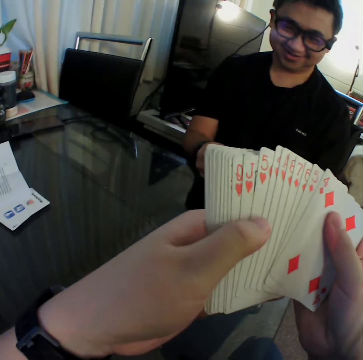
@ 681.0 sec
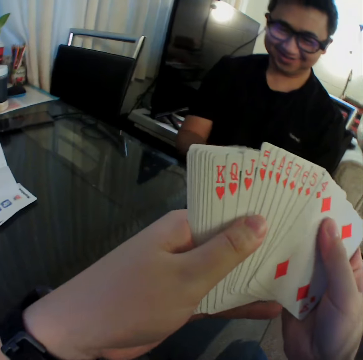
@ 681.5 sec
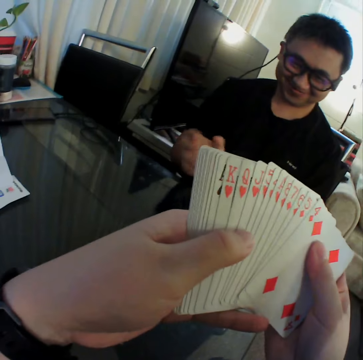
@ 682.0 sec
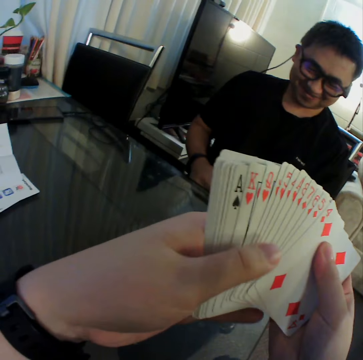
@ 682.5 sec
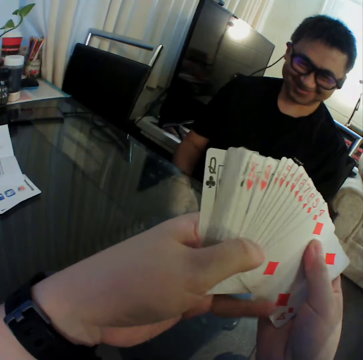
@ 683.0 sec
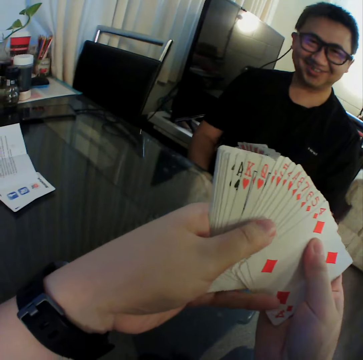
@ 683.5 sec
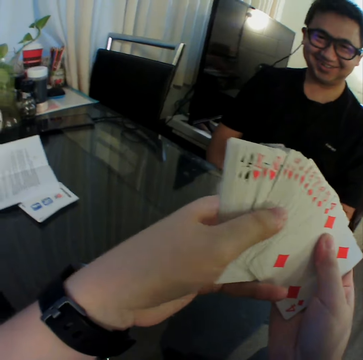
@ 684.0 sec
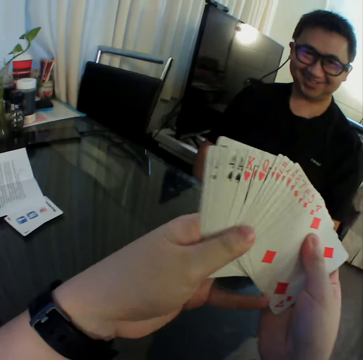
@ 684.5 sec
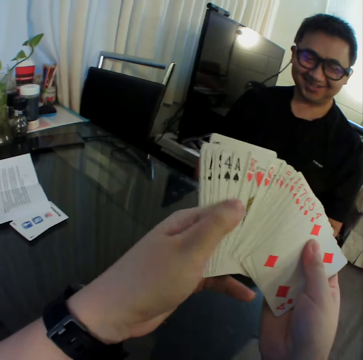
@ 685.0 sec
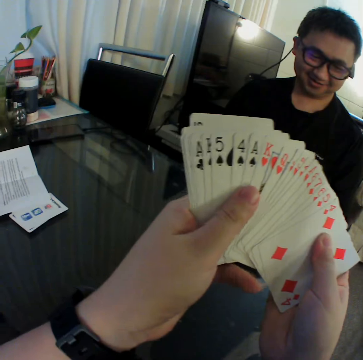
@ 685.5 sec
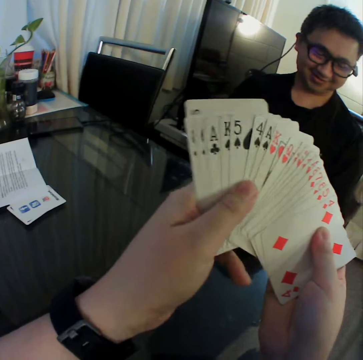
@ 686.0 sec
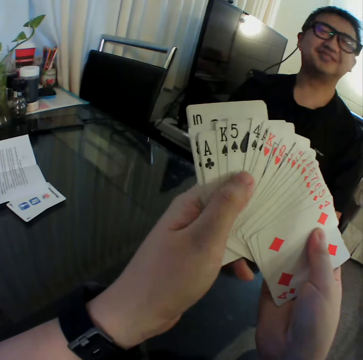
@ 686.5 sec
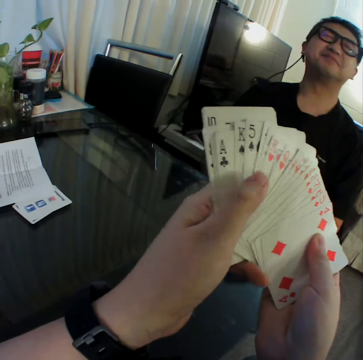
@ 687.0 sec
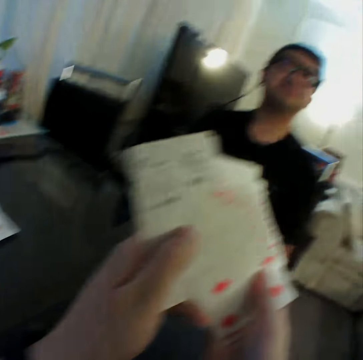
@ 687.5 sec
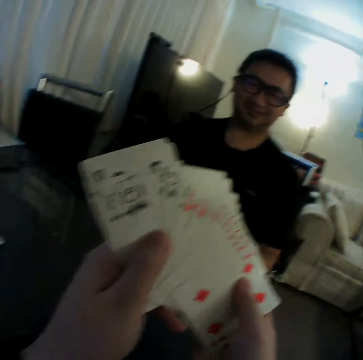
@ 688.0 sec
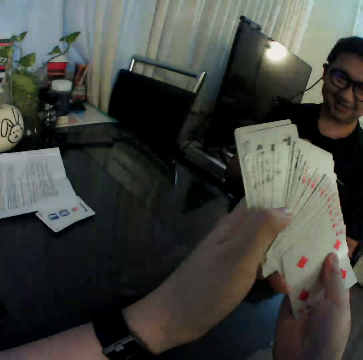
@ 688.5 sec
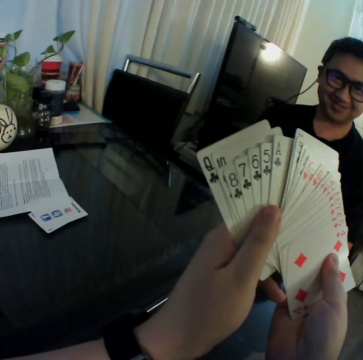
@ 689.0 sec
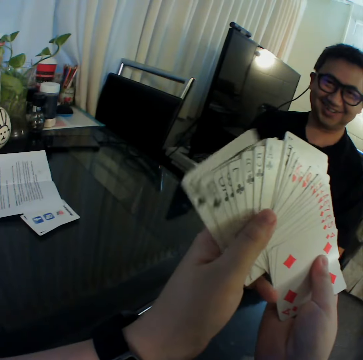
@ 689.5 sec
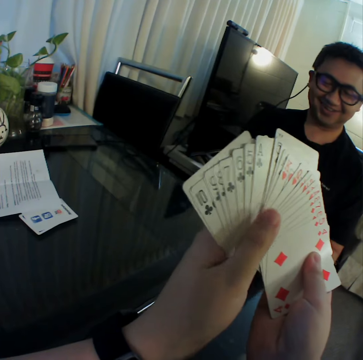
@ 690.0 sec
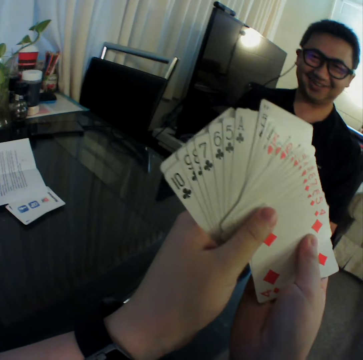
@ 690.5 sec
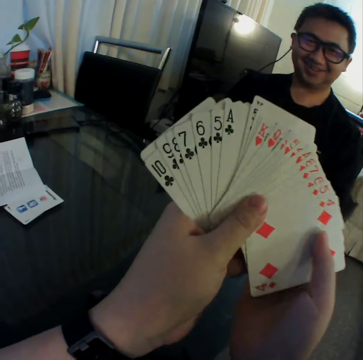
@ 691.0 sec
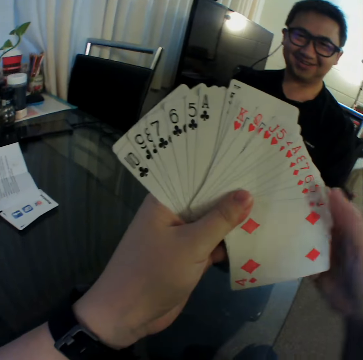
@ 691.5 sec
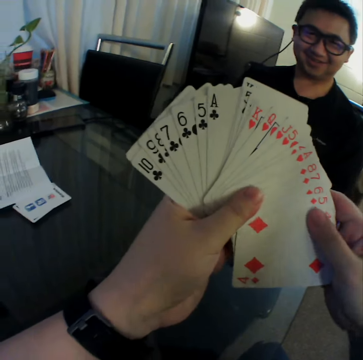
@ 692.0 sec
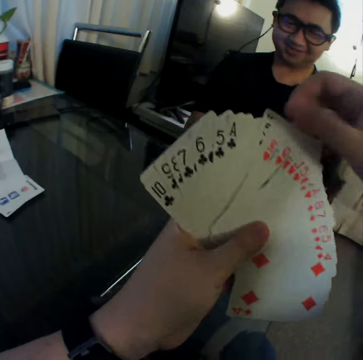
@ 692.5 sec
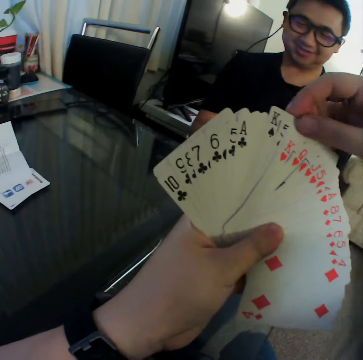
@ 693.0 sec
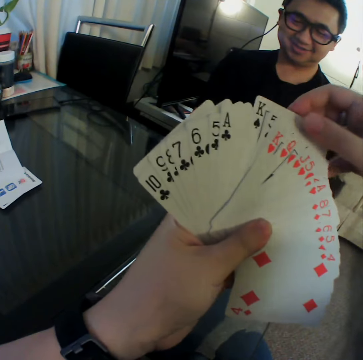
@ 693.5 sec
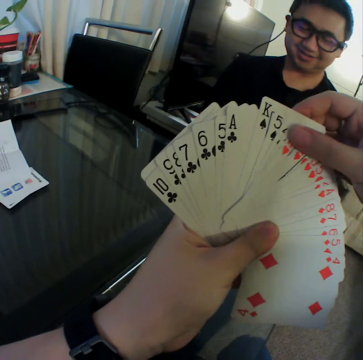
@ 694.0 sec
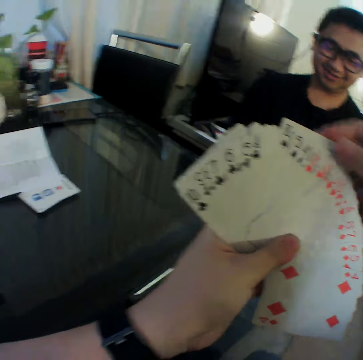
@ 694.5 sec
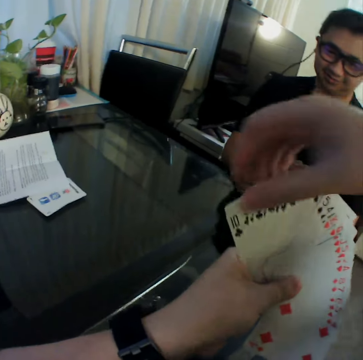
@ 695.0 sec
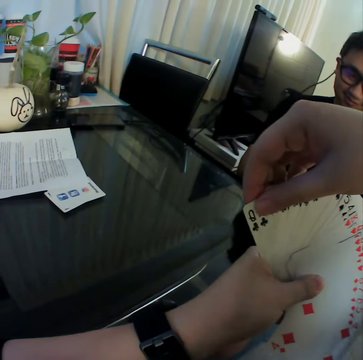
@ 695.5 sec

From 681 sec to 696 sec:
The camera wearer converses with a man. They move the playing cards. They look at the playing cards, hold the playing cards and look at the playing cards. They move the right hand, hold the playing cards and move the playing card with the left hand.

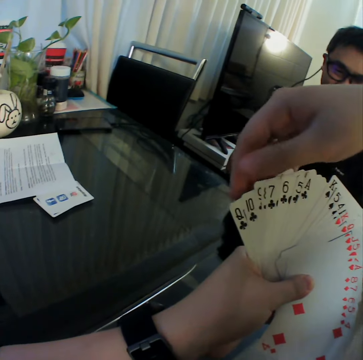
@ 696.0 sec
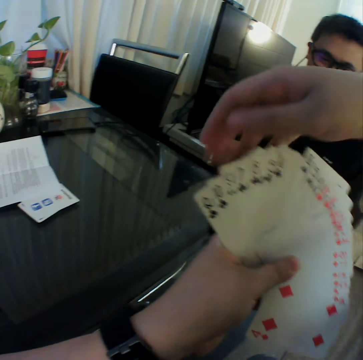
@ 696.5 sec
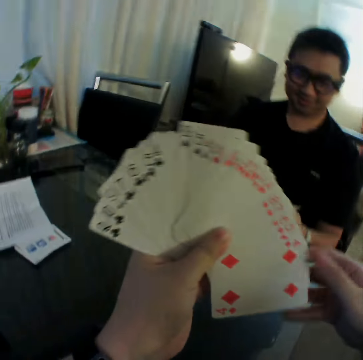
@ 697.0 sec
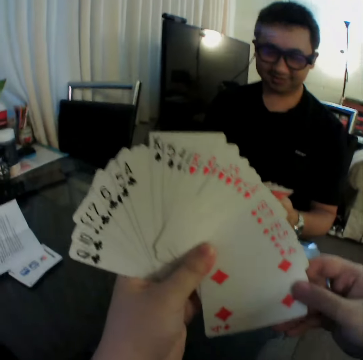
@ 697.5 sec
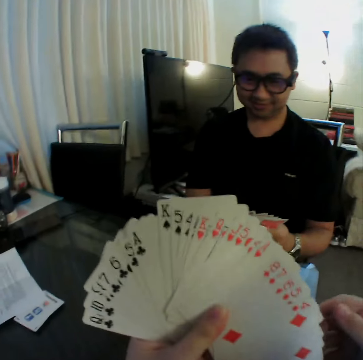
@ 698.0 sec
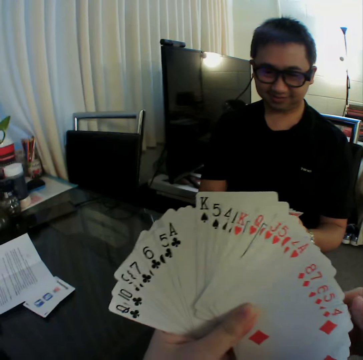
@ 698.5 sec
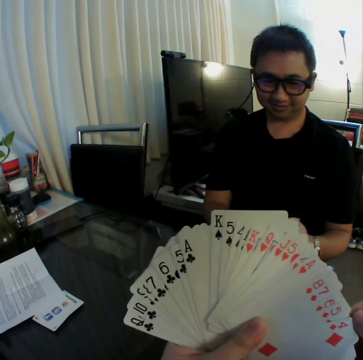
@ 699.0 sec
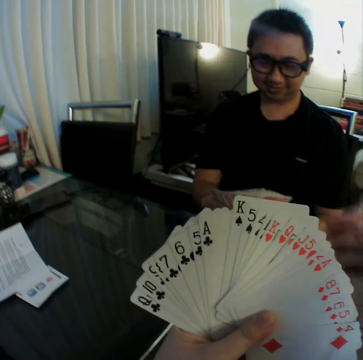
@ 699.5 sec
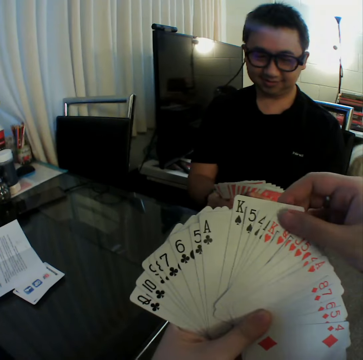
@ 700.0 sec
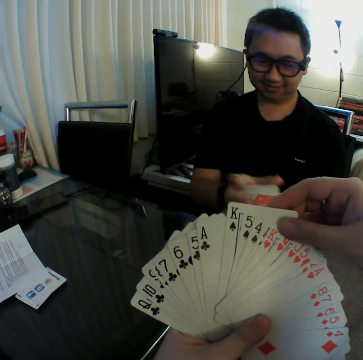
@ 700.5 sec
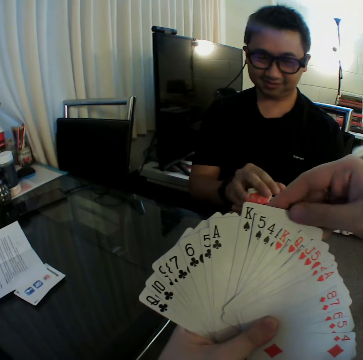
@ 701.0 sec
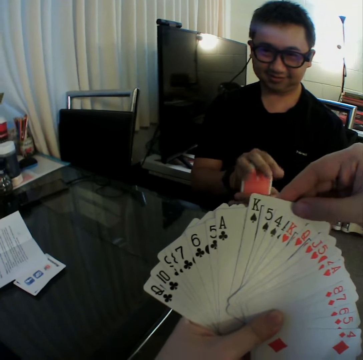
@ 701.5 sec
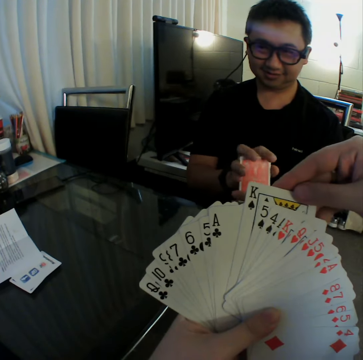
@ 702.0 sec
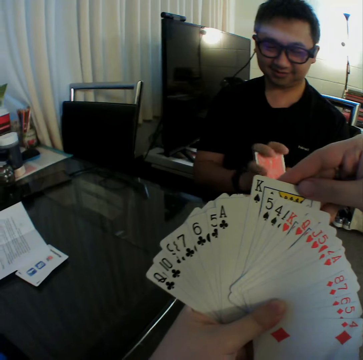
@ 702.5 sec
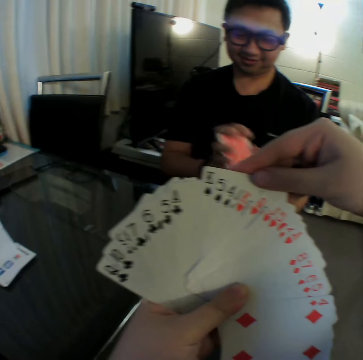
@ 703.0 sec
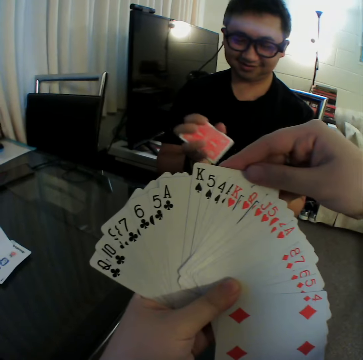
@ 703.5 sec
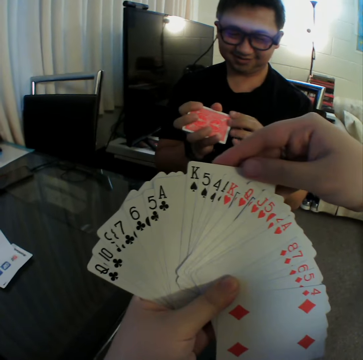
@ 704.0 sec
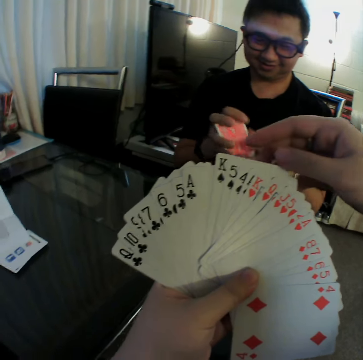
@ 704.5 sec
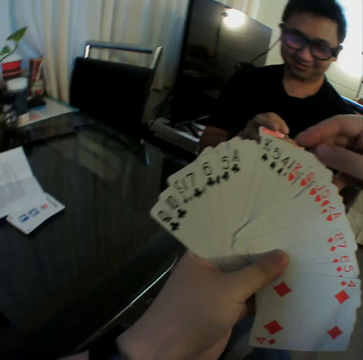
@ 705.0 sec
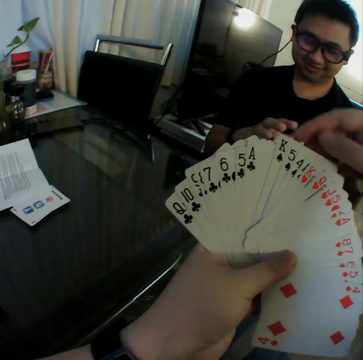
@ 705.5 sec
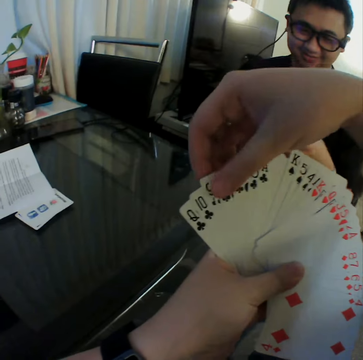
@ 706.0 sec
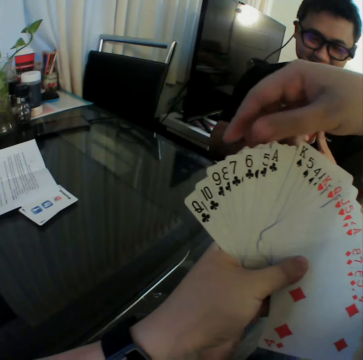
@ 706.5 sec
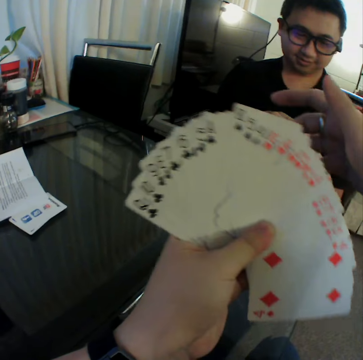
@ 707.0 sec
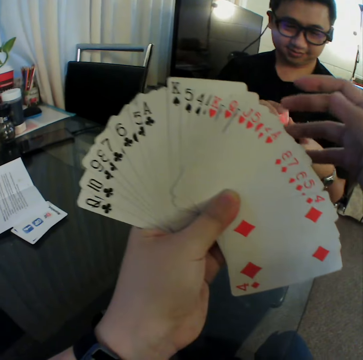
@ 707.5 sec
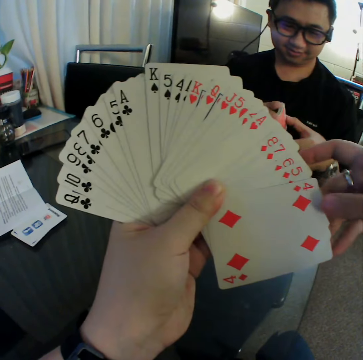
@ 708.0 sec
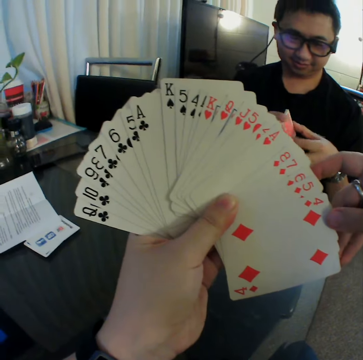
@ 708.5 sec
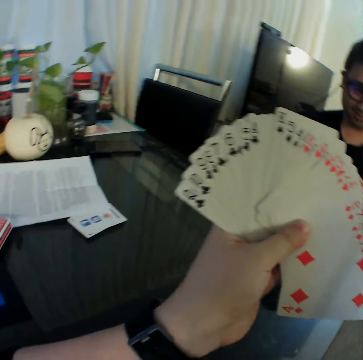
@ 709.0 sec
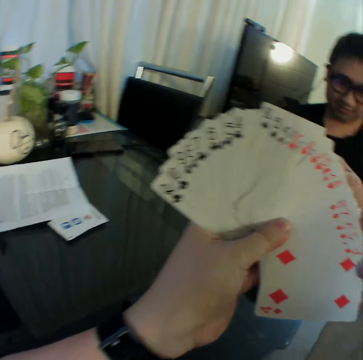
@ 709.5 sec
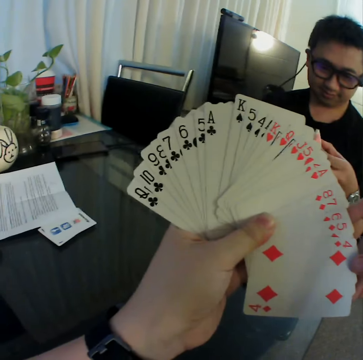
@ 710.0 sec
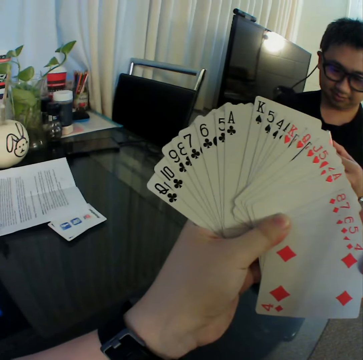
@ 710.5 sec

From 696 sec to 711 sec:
The camera wearer lifts the right hand. They hold the playing cards. They look at the playing cards. They move the right hand and hold the playing cards. A man gathers the cards in both hands. The camera wearer looks at the playing cards. They pull one playing card. They look at the playing cards. They move the right hand and look at the playing cards. They move the right hand and touch the playing cards. They move the right hand and let go of the playing cards with the right hand. They move the right hand, touch the playing cards and look at the playing cards.

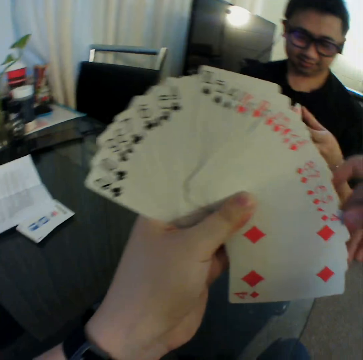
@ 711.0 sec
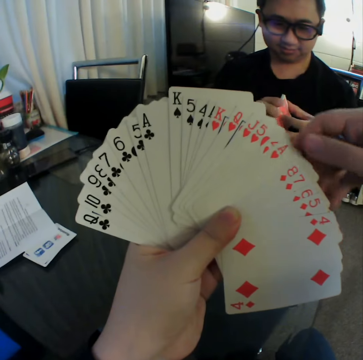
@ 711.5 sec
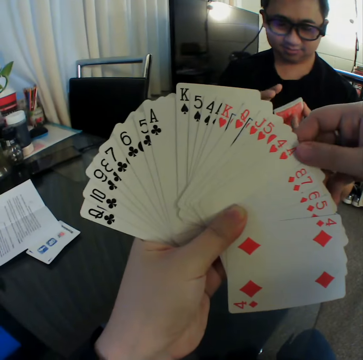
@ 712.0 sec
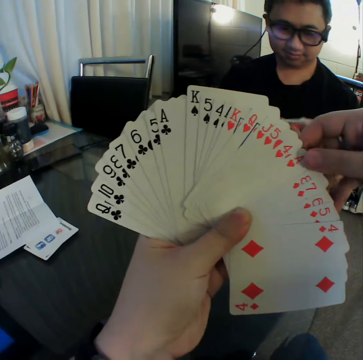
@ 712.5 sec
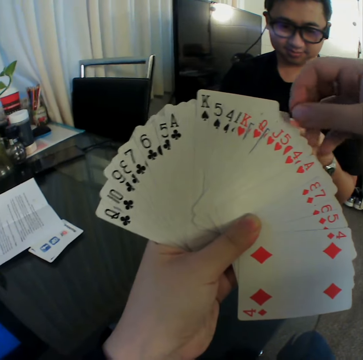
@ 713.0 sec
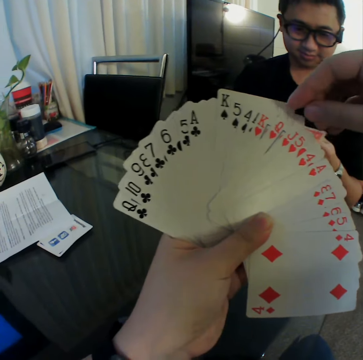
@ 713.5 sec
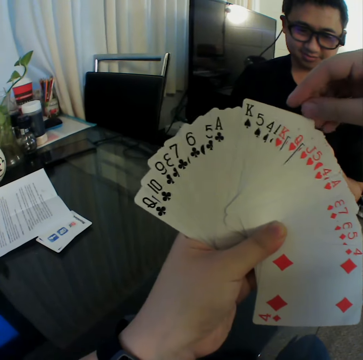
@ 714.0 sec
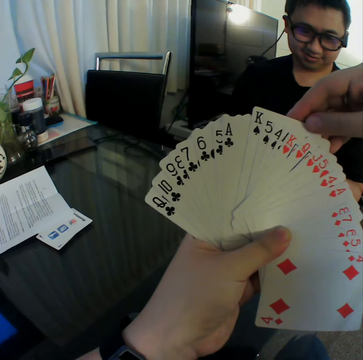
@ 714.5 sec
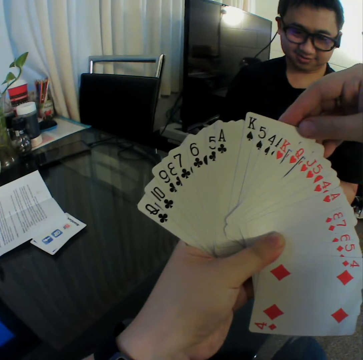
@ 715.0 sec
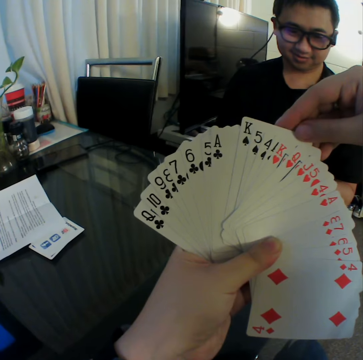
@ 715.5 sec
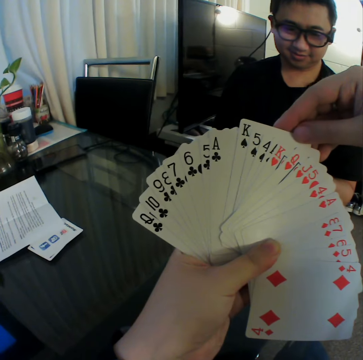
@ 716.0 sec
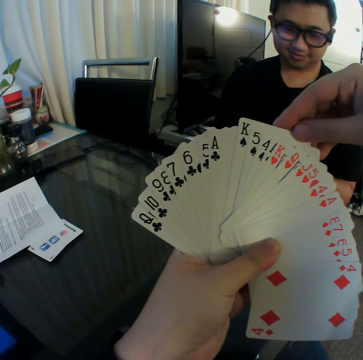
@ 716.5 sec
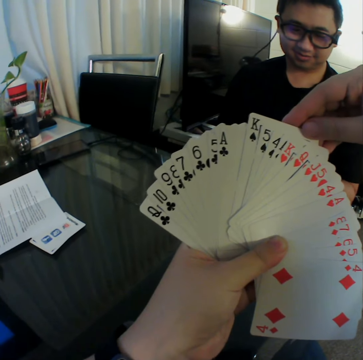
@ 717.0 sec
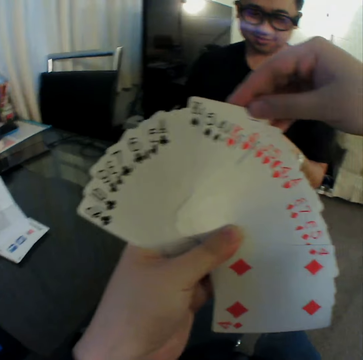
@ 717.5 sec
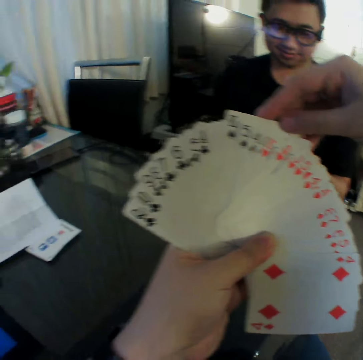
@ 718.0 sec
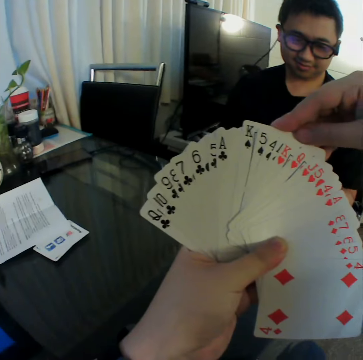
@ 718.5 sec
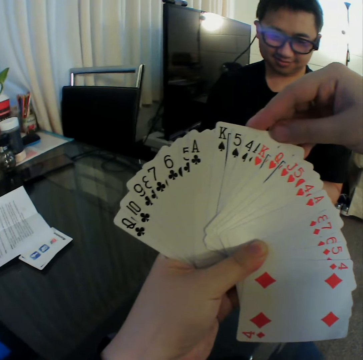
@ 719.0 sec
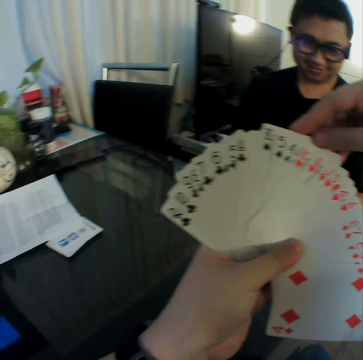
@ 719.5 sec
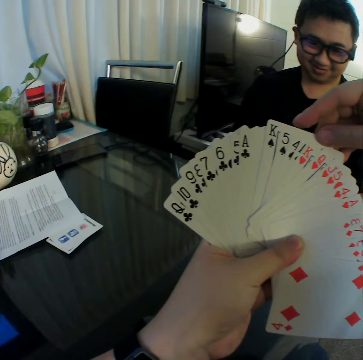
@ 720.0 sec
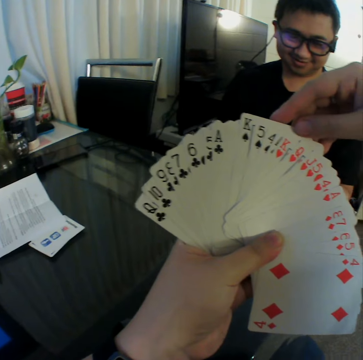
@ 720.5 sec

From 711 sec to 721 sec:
The camera wearer moves the right hand. They look at the playing cards. They move the right hand. They look at the playing cards. They move the right hand. They touch the playing cards. They look at the playing cards.
